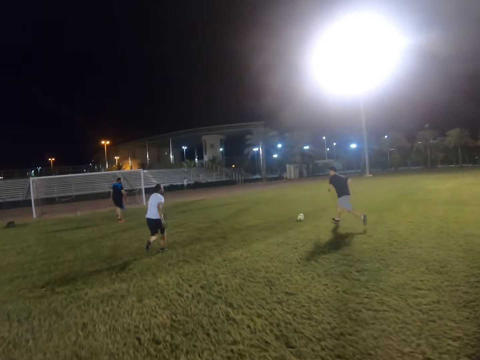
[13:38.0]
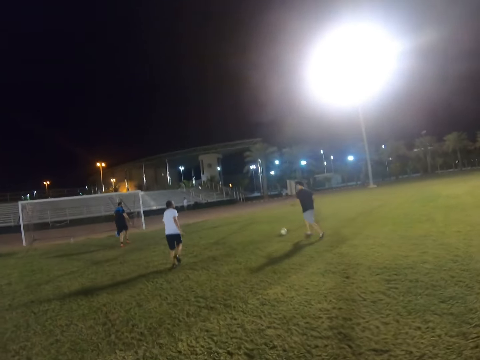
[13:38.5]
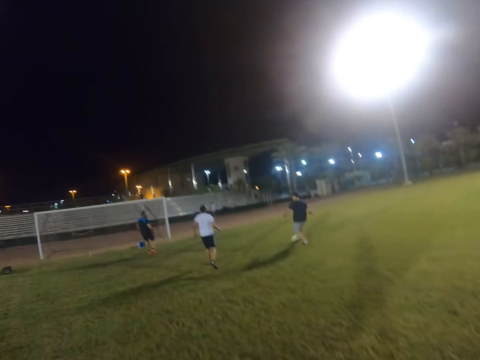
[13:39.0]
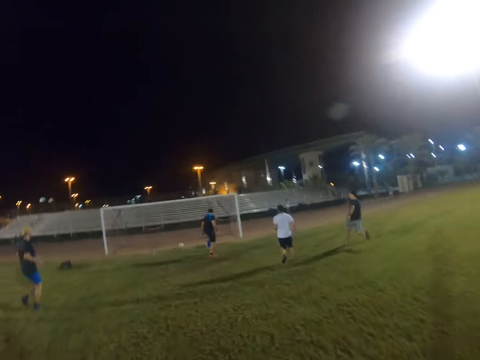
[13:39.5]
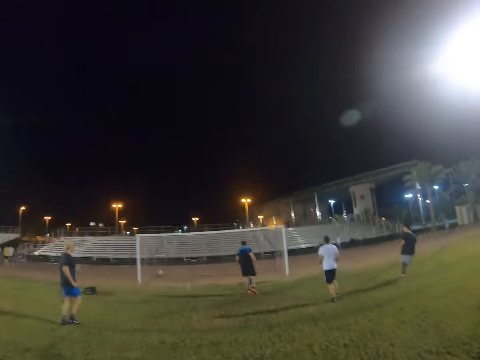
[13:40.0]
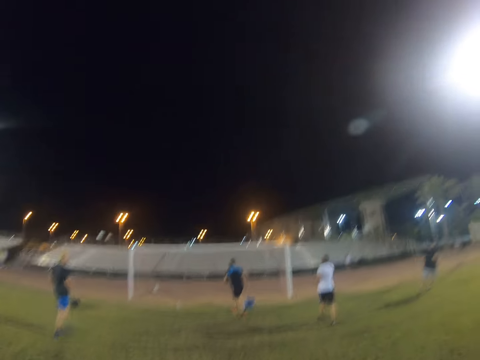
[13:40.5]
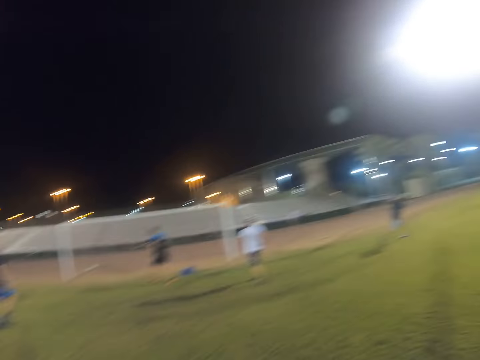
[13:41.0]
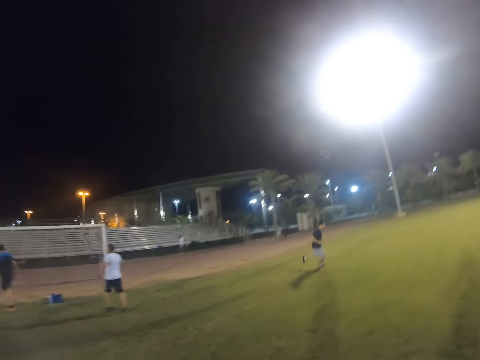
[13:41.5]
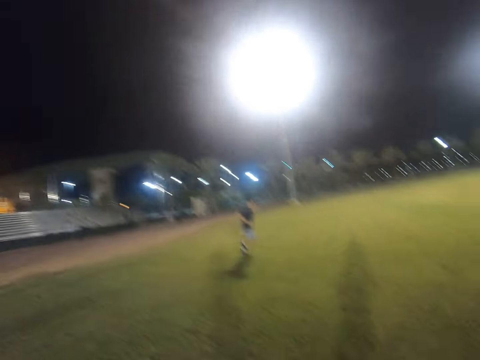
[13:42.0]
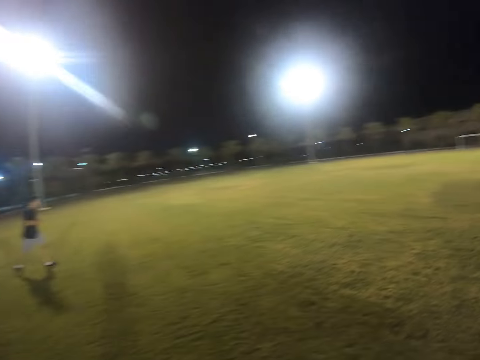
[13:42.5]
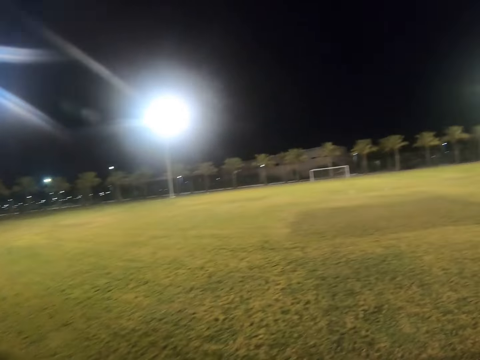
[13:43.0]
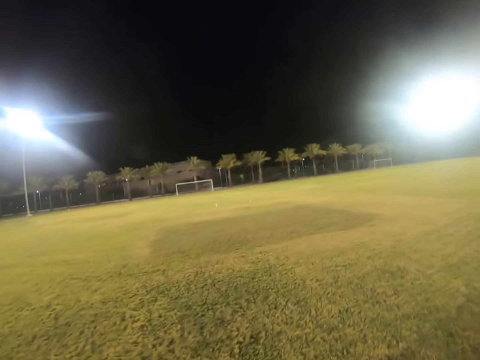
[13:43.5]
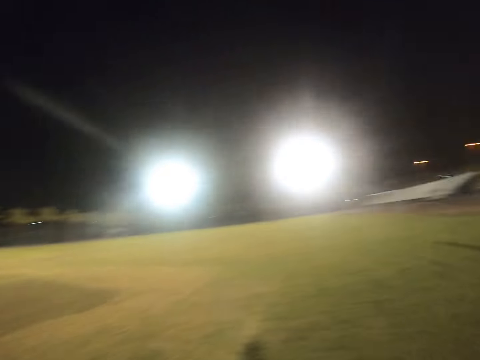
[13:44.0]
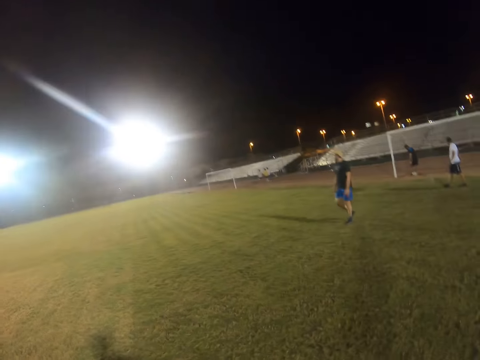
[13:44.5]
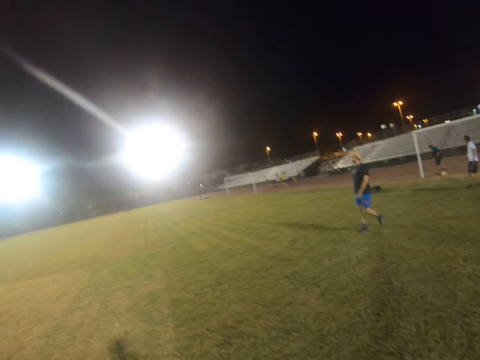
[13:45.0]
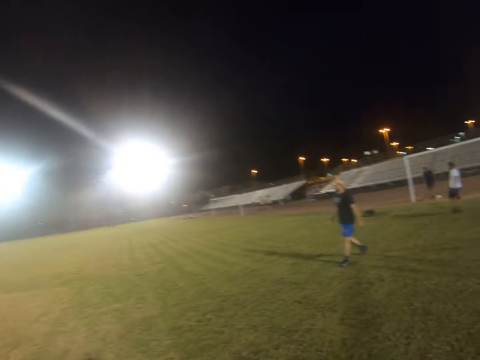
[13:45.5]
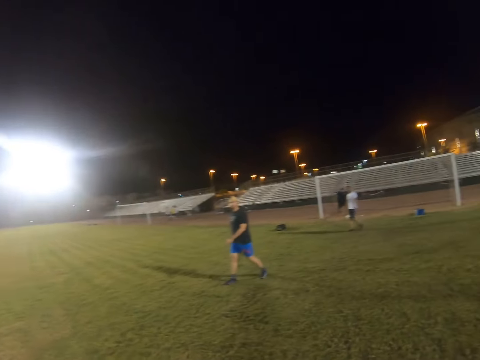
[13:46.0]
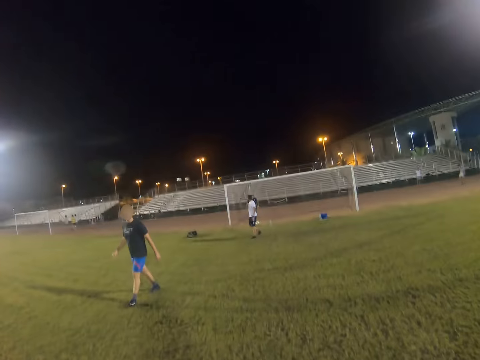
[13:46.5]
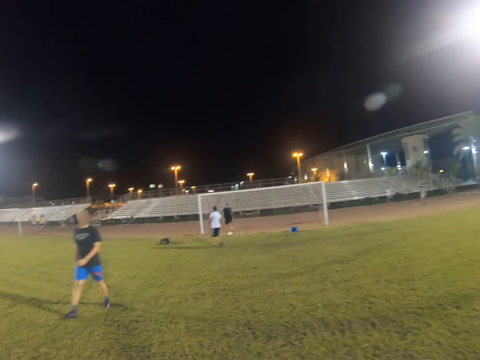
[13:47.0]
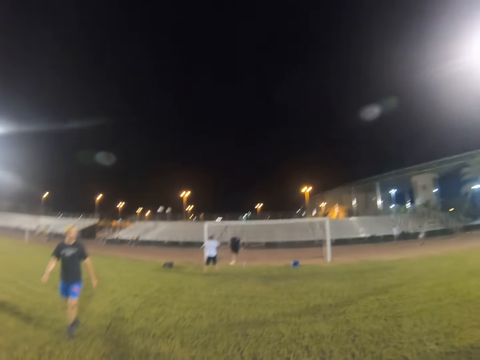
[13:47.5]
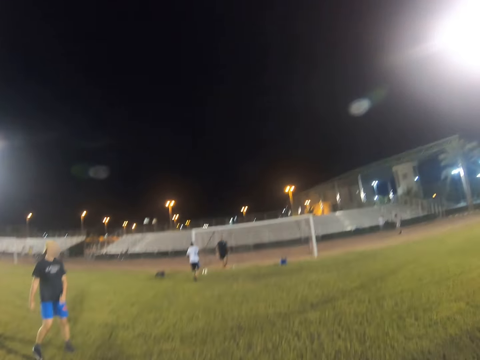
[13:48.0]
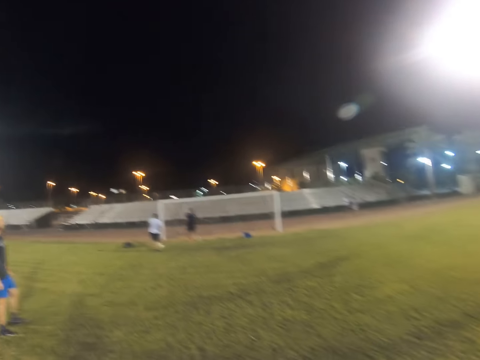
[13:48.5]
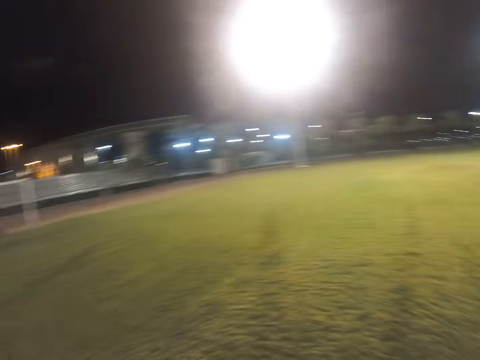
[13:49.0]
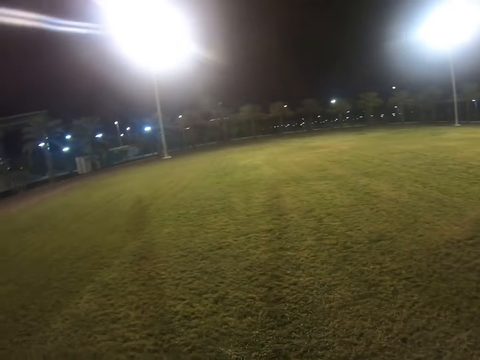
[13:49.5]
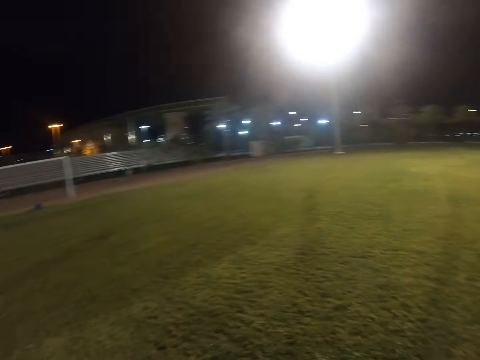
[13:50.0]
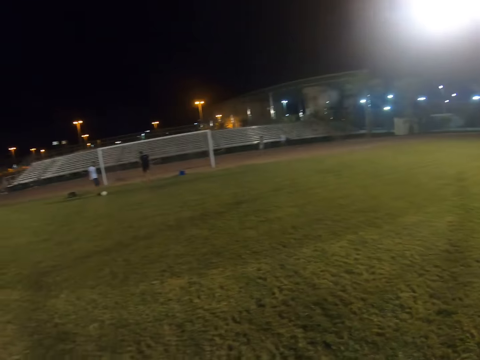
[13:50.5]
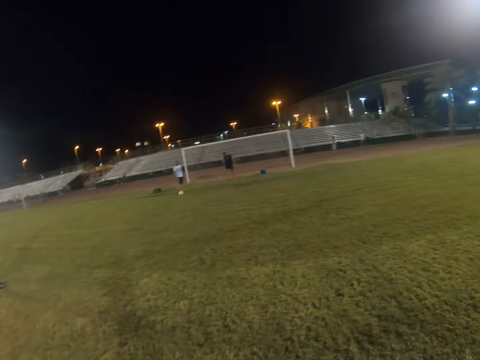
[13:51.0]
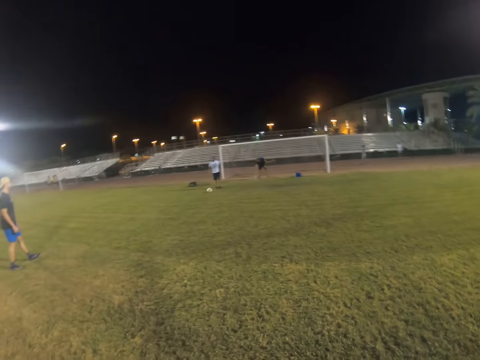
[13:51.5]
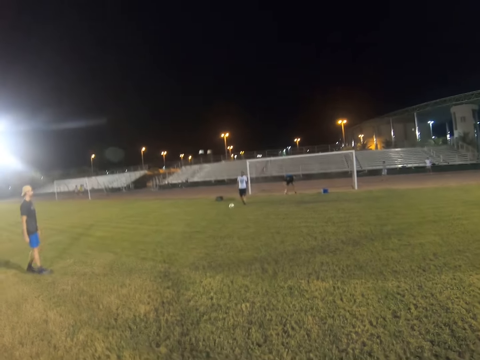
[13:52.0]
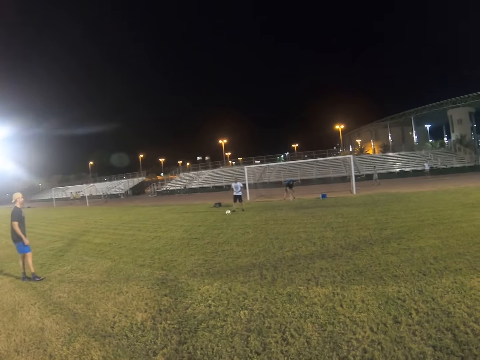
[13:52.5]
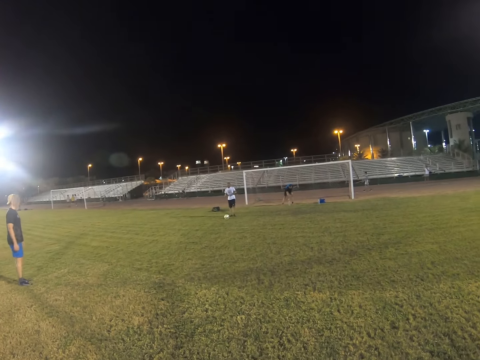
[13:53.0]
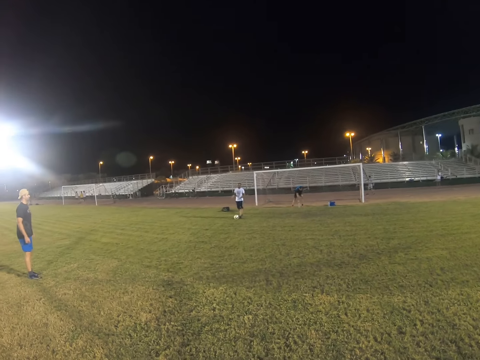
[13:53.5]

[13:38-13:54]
A man runs after the ball and scores a goal. The man runs in the field. A person talks with someone.

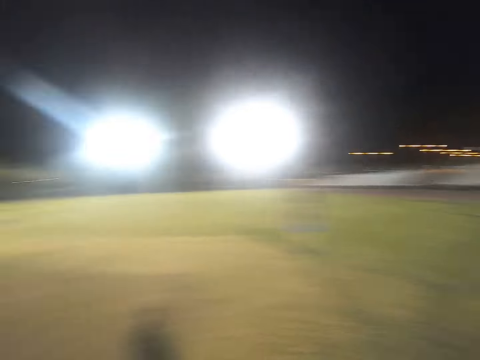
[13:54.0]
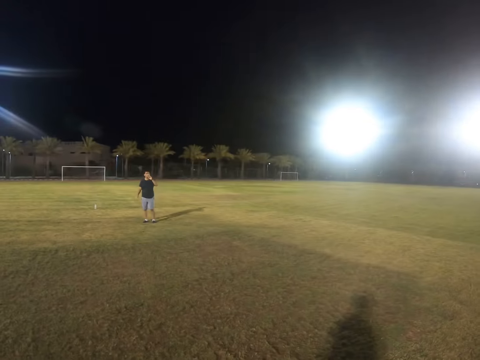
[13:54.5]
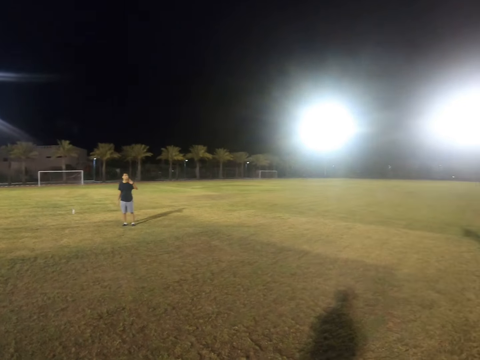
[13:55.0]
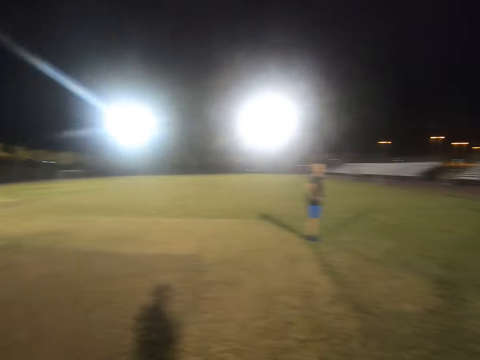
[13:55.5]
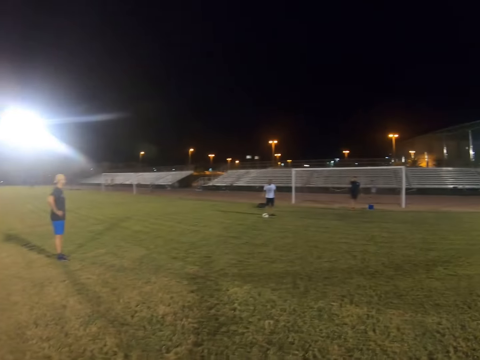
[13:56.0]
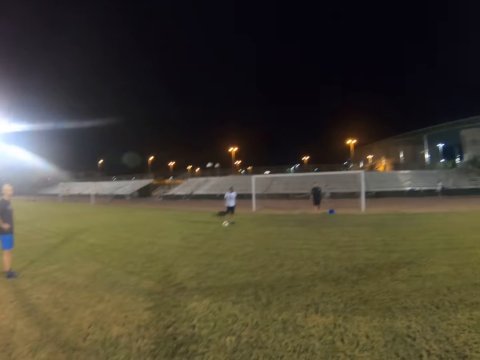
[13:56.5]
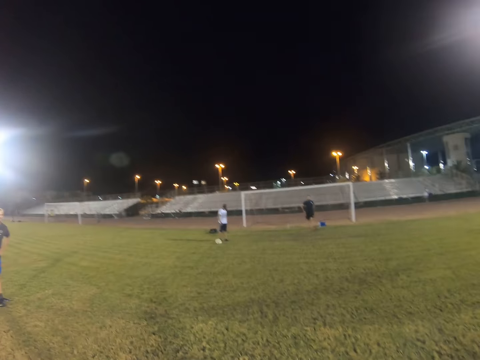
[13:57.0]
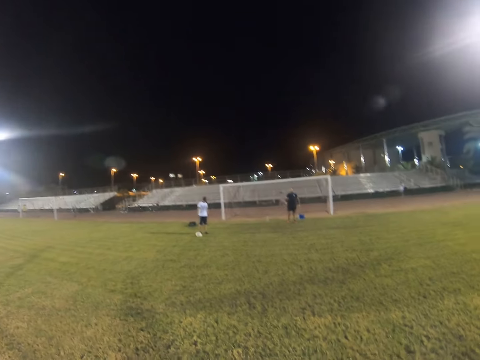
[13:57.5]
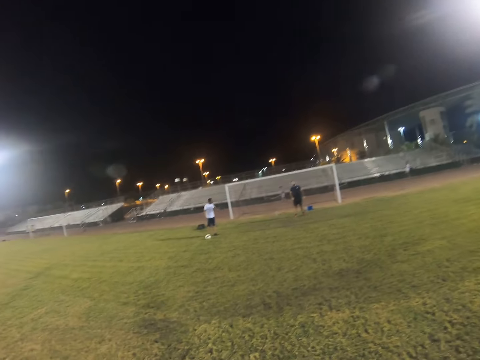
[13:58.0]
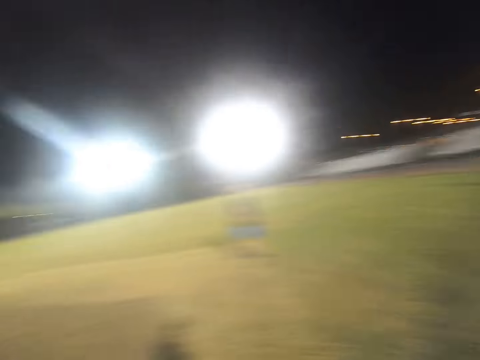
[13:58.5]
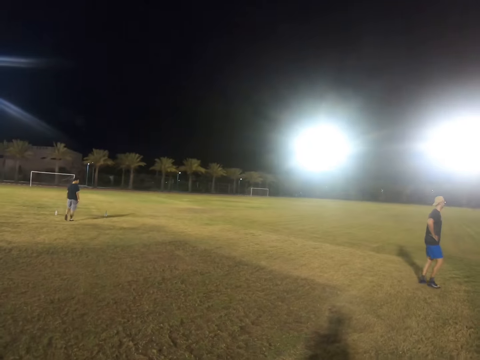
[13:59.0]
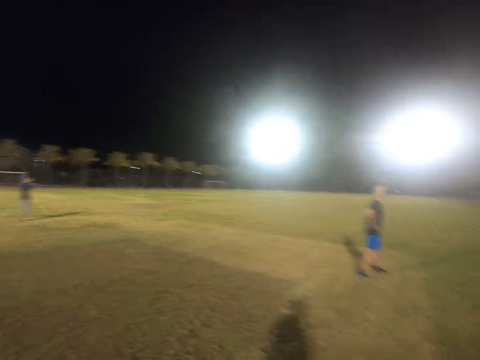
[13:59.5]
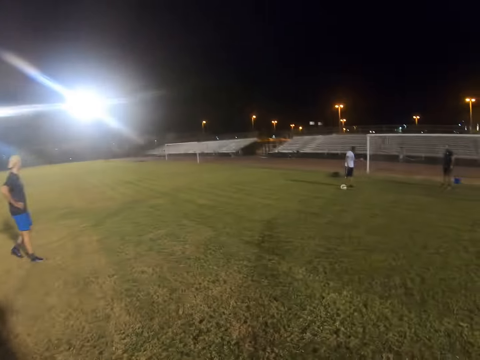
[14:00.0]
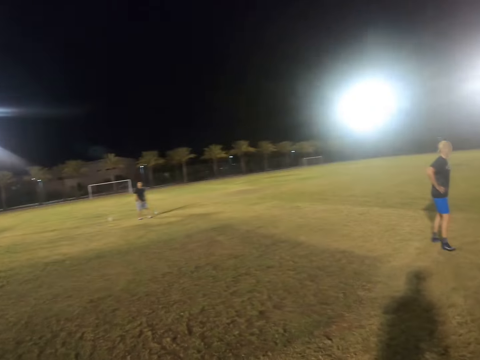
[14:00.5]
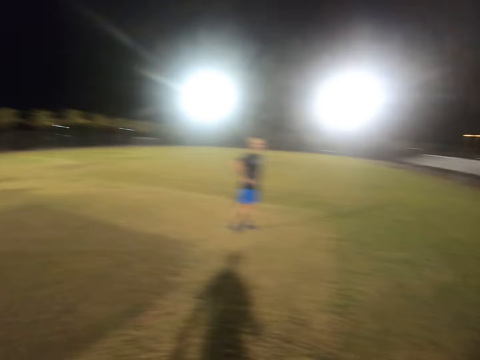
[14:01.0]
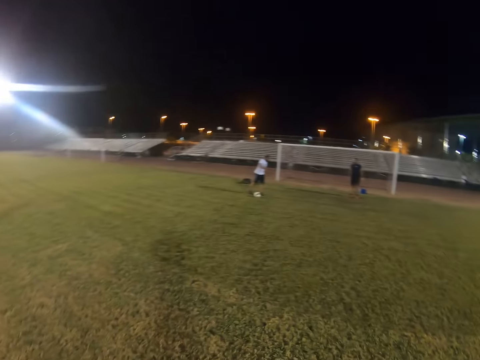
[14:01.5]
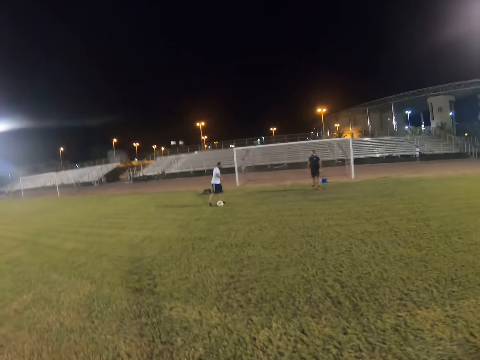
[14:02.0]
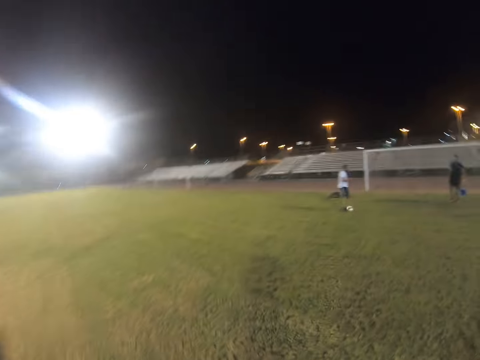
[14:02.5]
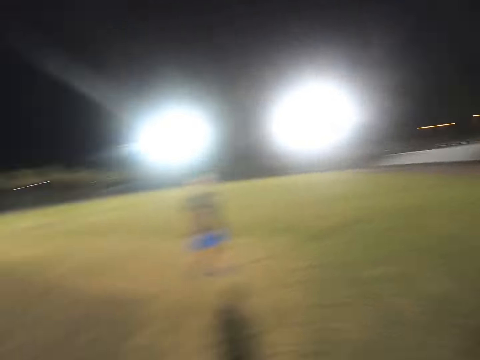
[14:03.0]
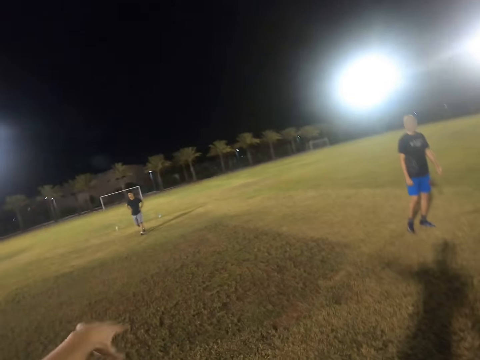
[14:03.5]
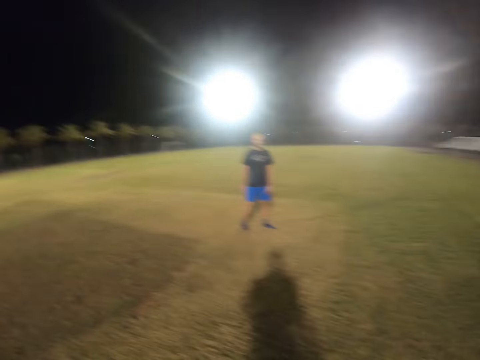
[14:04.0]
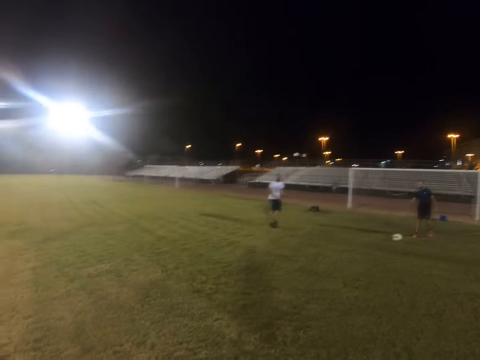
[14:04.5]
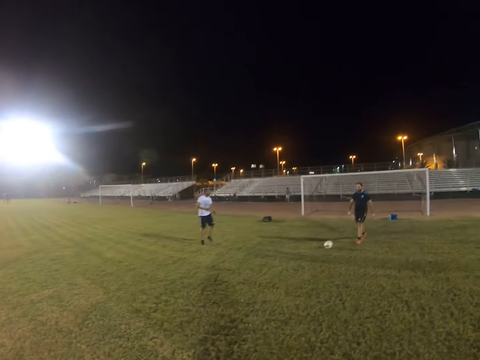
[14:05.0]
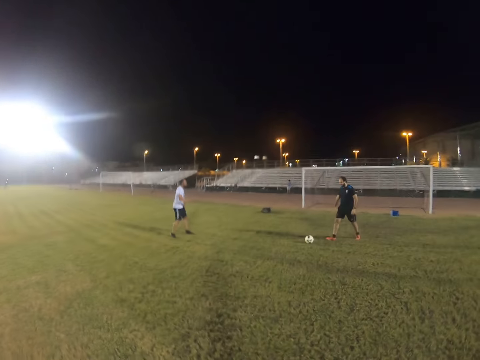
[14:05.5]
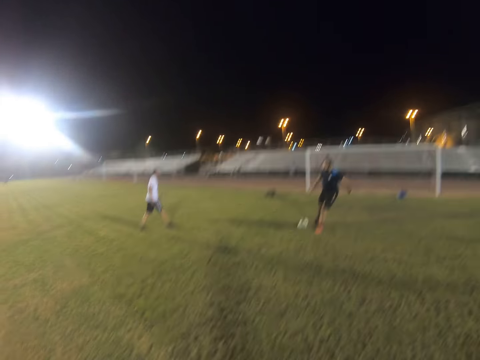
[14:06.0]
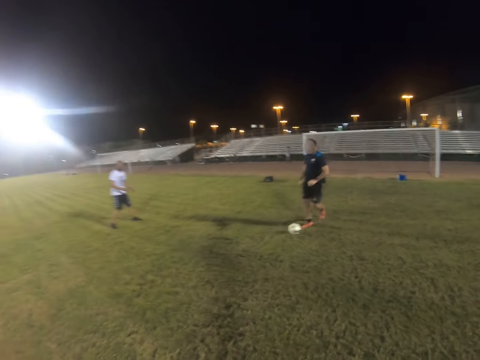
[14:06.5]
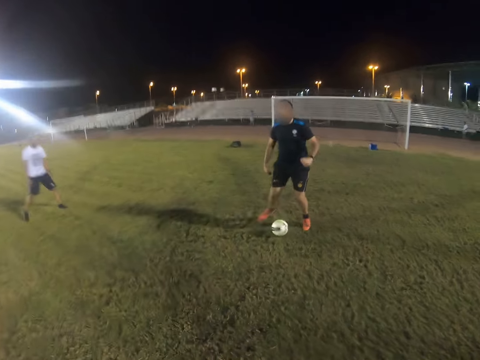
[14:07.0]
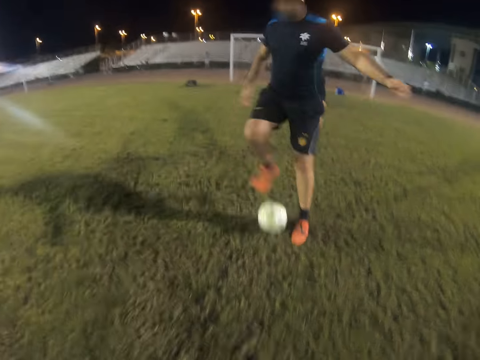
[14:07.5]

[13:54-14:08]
A man walks in the field.
